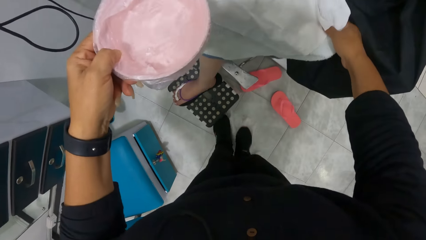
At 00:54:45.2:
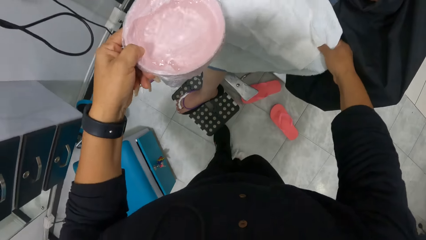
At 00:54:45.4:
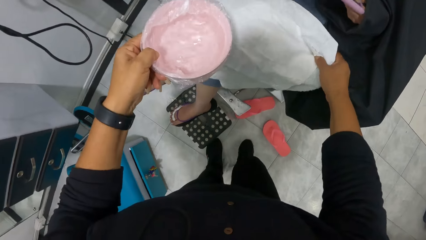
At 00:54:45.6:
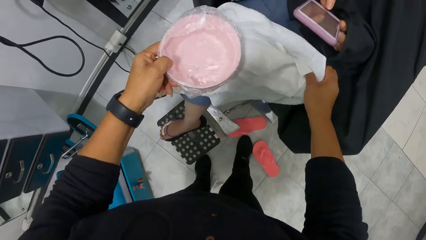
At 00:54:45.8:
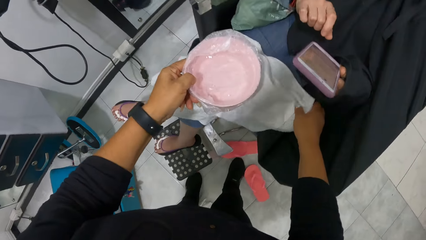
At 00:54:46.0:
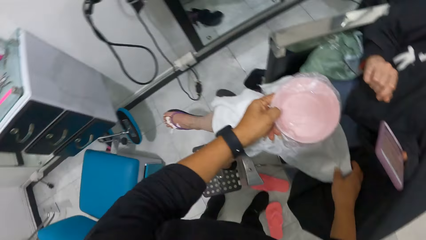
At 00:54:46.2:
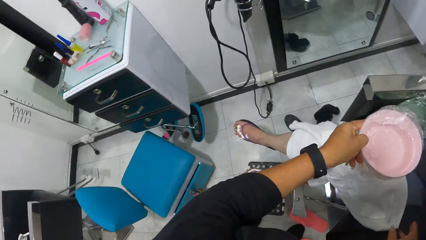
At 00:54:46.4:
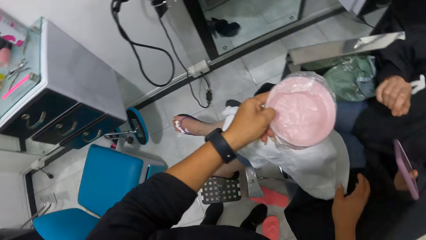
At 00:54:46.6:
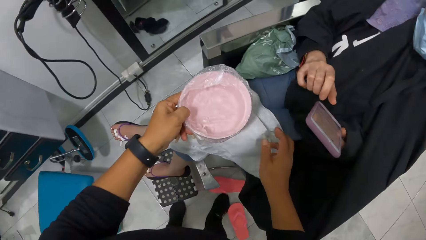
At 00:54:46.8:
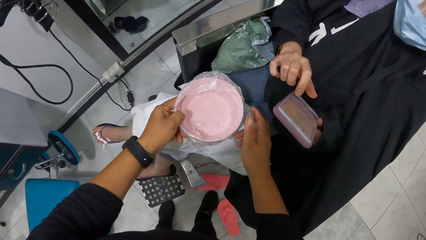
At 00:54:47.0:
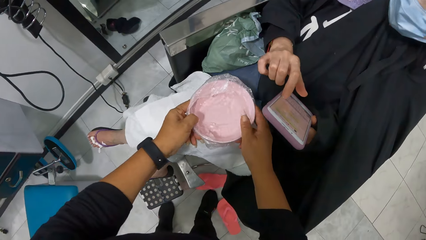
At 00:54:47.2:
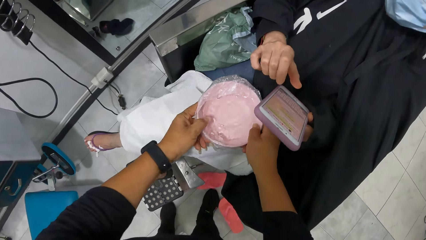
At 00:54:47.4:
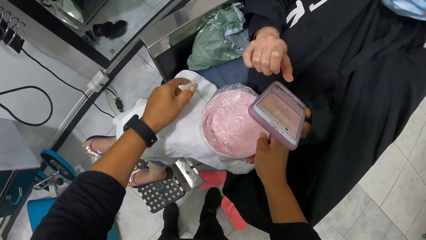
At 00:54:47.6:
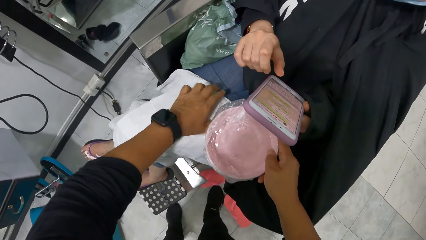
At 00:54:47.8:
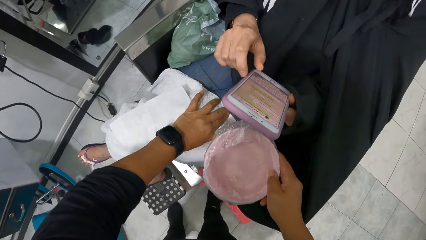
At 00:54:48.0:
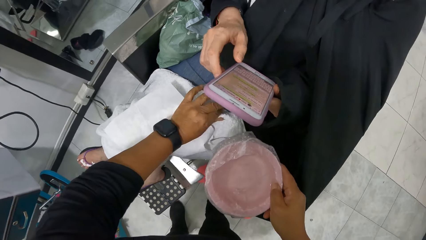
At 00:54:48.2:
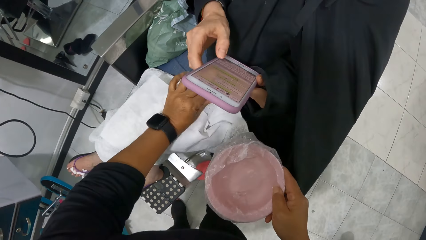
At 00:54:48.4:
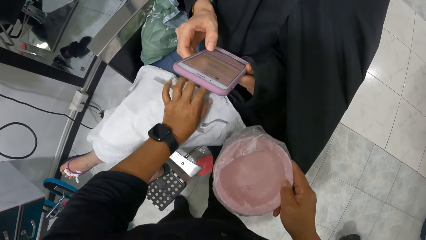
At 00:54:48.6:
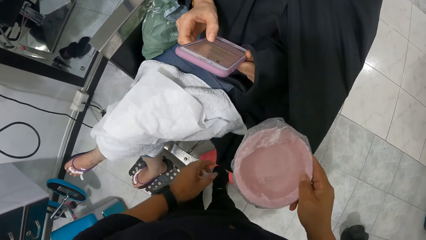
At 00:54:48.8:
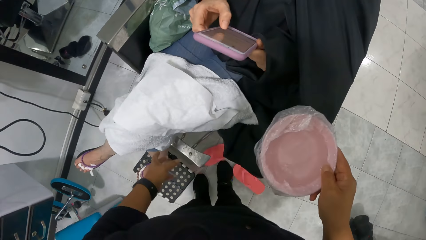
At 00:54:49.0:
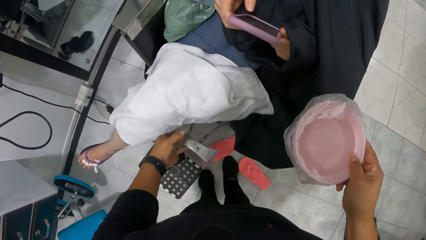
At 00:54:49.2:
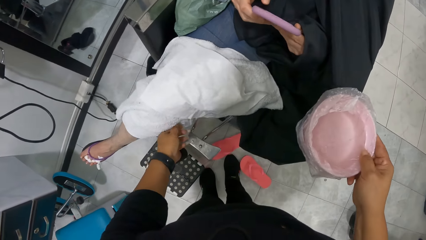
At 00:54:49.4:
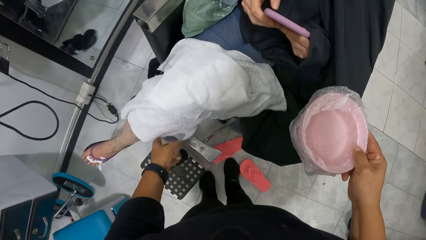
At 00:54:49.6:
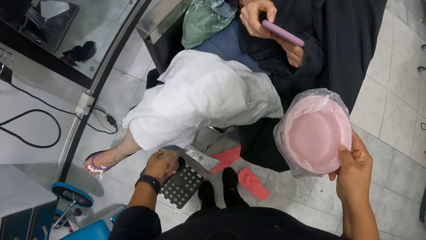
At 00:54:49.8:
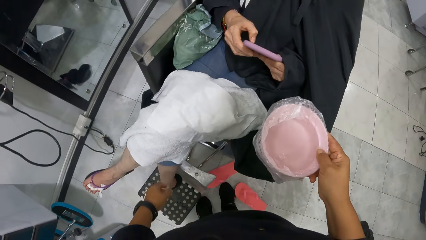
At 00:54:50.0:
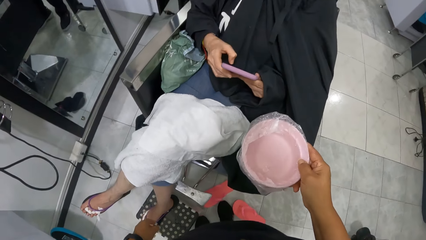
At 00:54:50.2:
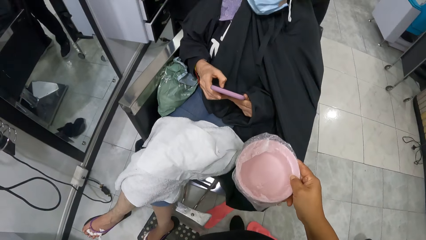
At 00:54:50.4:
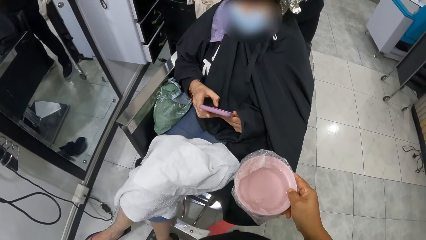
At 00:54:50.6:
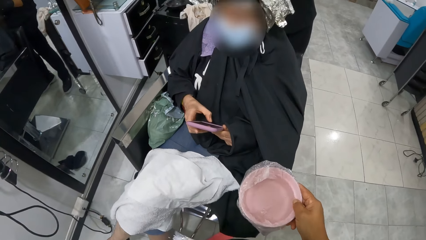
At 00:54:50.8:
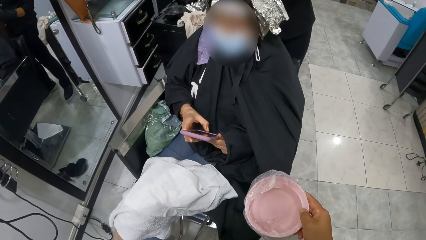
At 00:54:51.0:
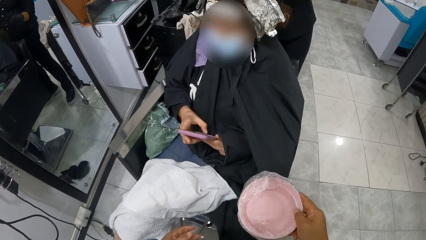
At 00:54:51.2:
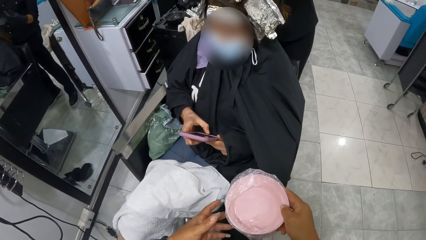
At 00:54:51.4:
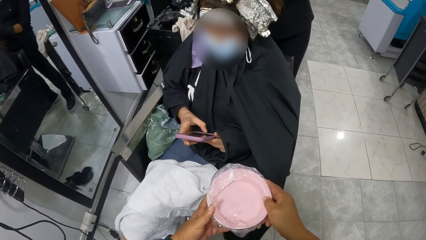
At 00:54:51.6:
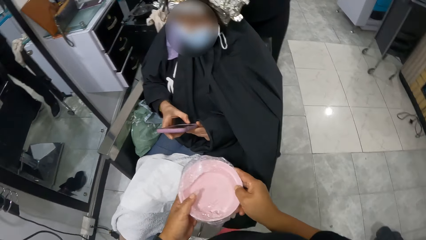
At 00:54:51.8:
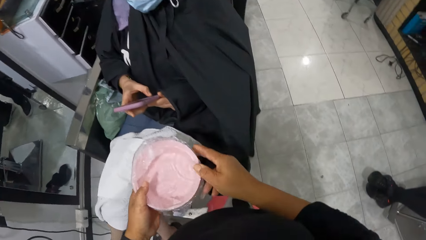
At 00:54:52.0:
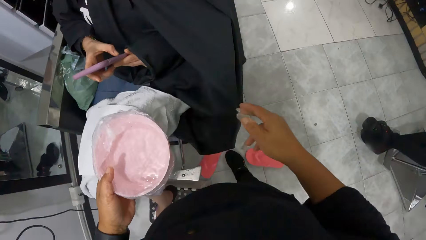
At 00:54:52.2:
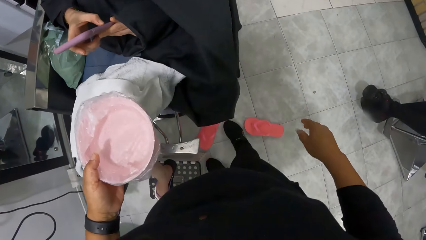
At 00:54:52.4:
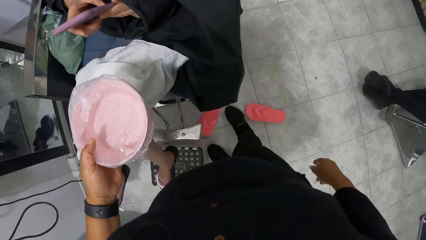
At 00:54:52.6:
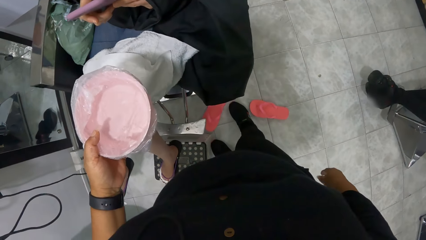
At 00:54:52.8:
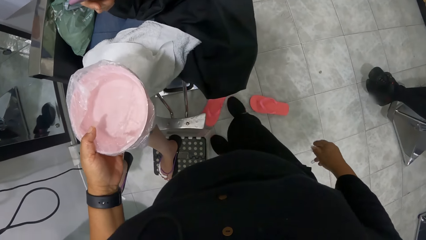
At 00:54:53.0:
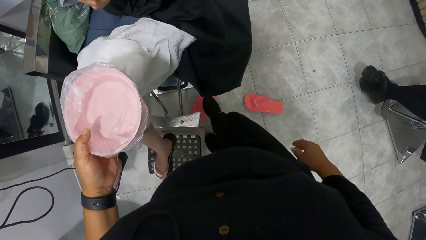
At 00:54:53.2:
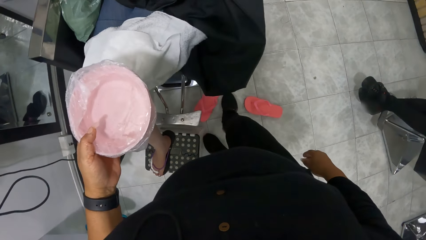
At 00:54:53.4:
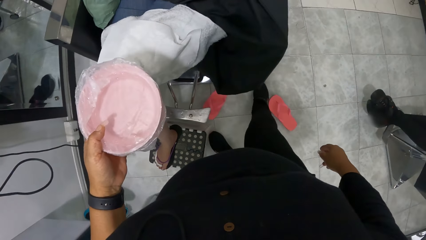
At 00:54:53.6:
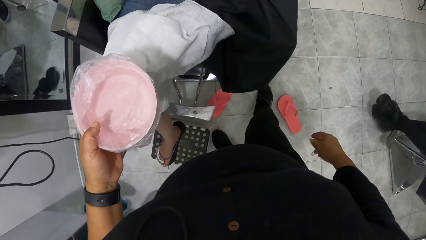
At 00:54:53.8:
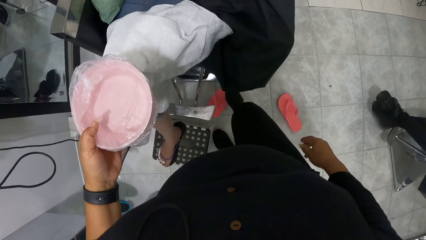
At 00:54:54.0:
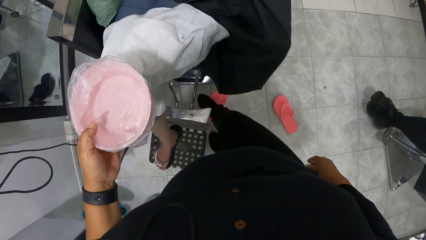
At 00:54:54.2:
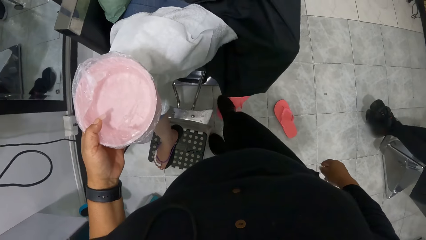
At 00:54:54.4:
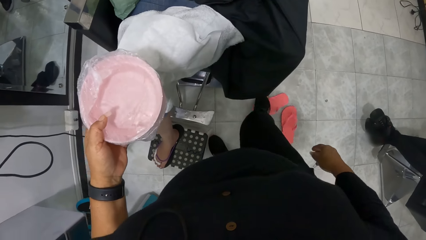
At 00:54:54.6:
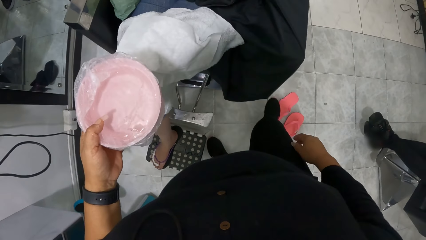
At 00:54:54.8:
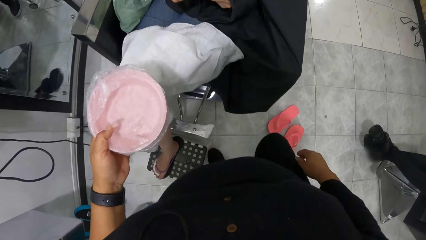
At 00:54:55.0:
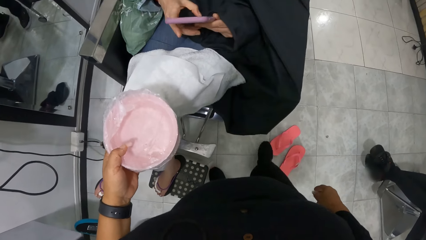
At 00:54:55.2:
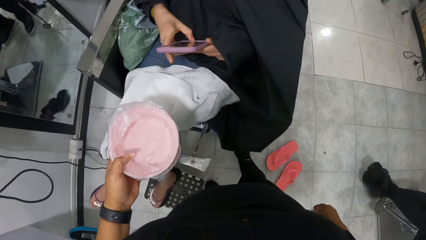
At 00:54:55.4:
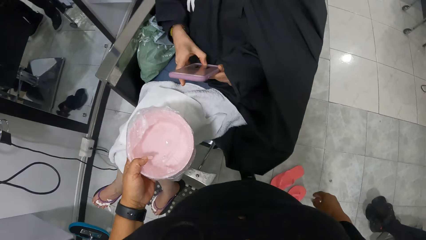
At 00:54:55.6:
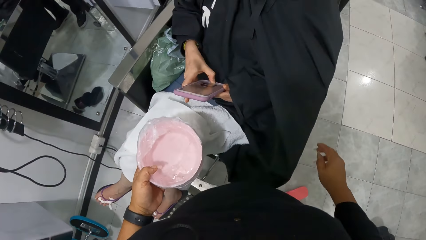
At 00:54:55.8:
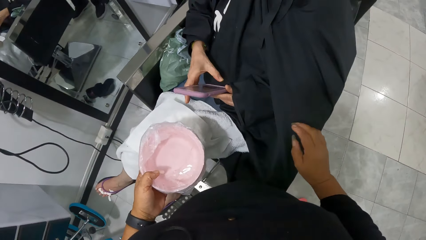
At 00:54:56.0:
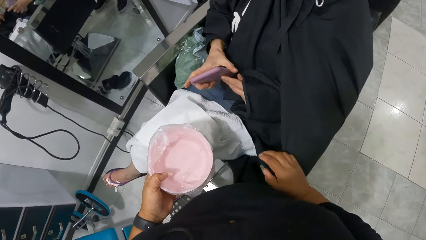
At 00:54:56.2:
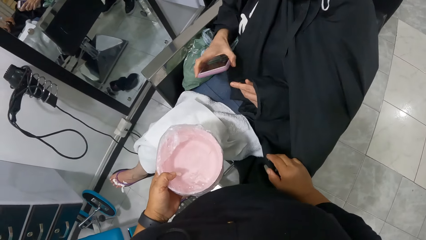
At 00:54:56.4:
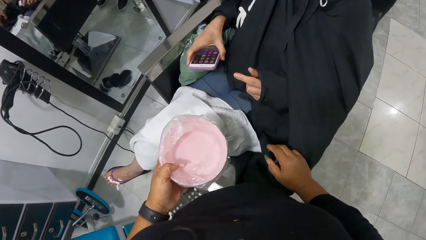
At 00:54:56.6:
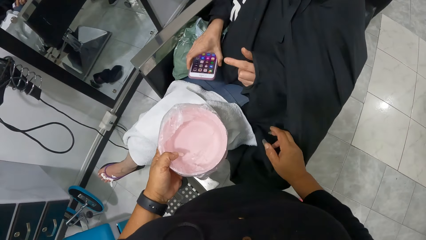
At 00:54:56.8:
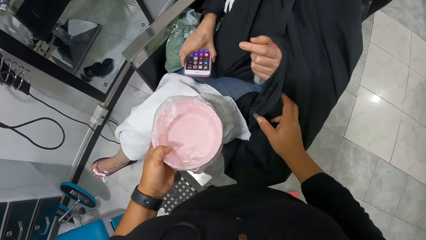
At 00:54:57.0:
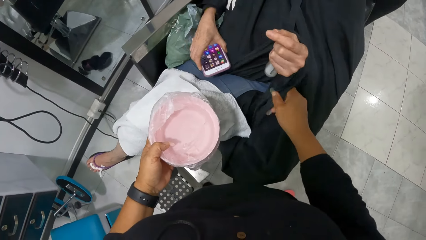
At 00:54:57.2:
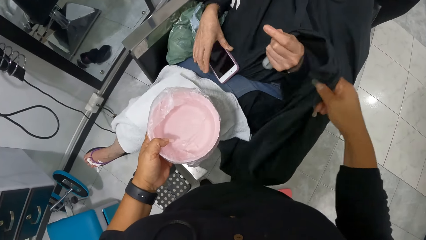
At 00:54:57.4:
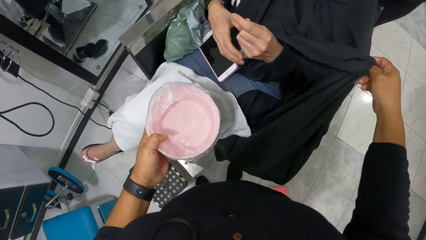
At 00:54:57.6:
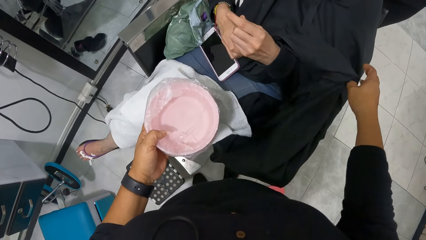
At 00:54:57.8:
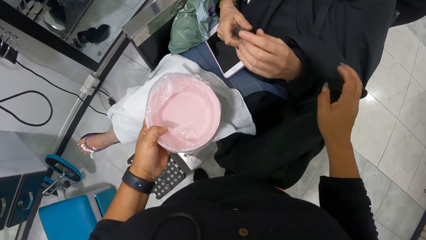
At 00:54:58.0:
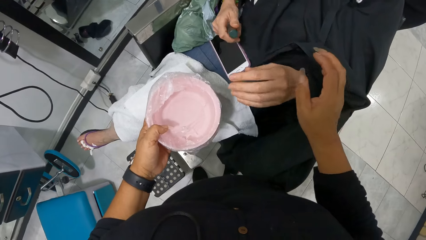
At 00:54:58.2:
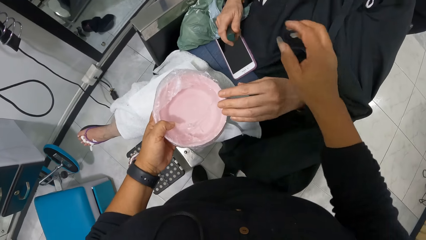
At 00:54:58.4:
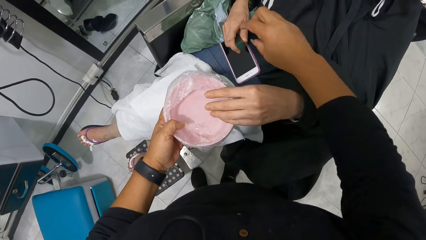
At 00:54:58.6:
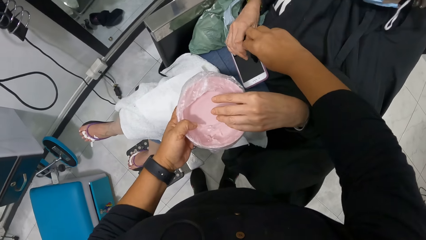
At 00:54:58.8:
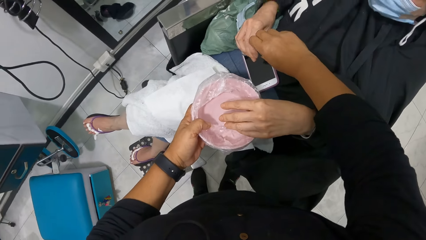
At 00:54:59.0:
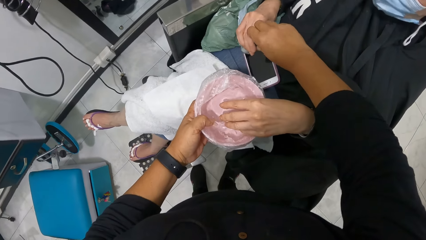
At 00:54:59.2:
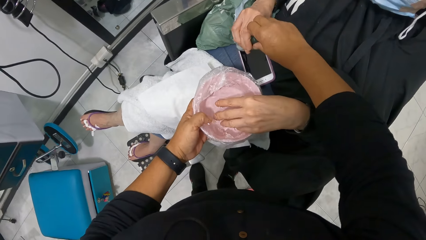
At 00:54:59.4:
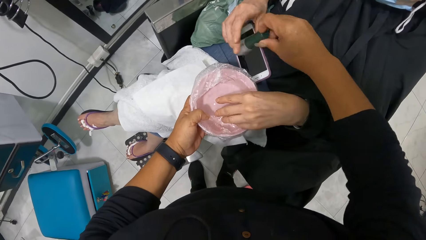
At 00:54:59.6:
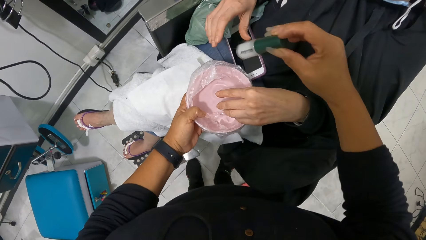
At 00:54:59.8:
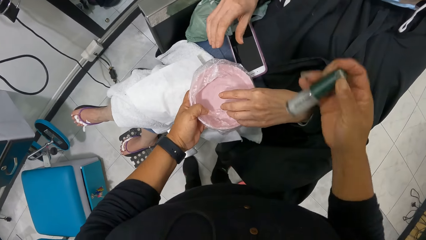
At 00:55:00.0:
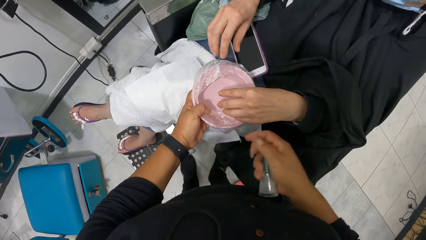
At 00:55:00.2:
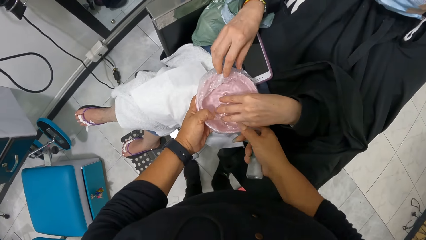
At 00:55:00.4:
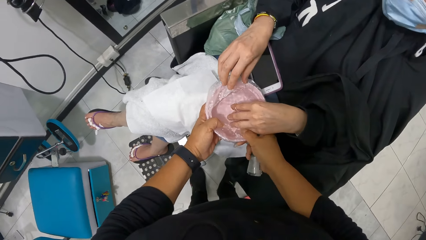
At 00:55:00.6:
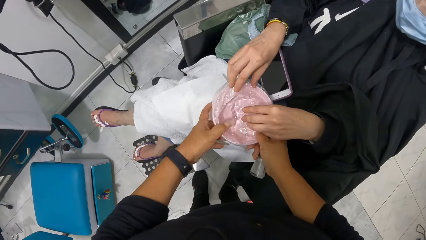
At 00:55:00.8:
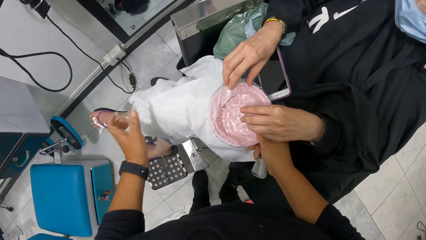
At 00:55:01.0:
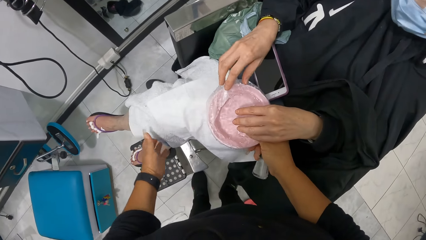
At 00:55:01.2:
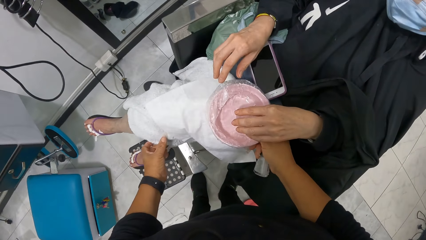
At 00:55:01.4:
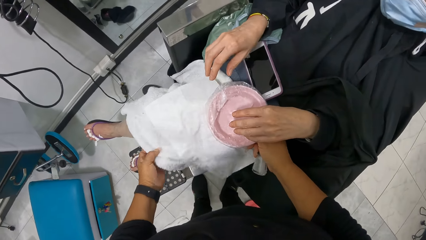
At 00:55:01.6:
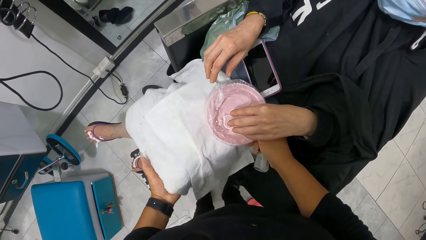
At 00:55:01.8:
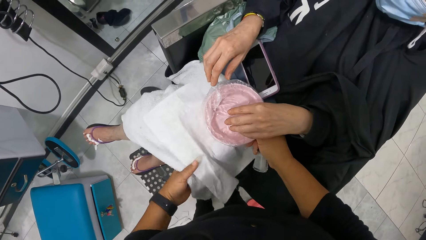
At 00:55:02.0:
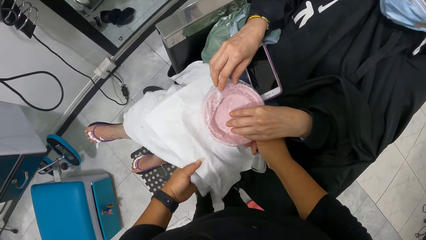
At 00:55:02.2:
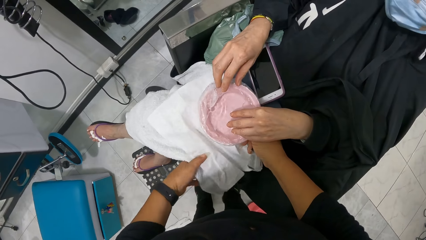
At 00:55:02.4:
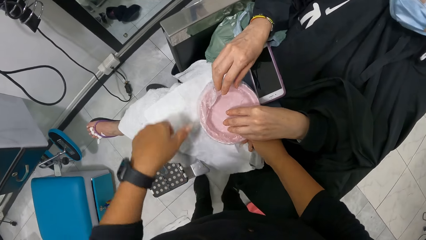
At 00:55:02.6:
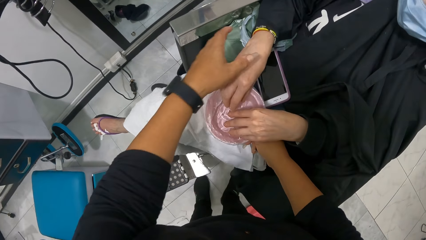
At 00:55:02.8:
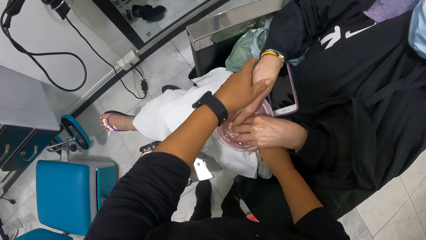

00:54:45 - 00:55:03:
The camera wearer passes the bowl from her left hand to her right hand. She arranges the towel on the lap of the woman with her left hand. Another woman makes the hair of the first woman with both hands. The camera wearer passes the bowl from her right hand to her left hand. She moves some slippers on a floor with her right leg. The first woman passes the phone from her left hand to her right hand and drops the phone on her lap with her right hand. The camera wearer moves a cloth on the first woman with her right hand. She collects a nail polish bottle from the right hand of the first woman with her right hand. The first woman dips her left hand in the bowl in the left hand of the camera wearer. The camera wearer passes the bowl from her left hand to her right hand. She cleans her left hand with the towel on the lap of the first woman. She moves the towel. The first woman dips her right hand in the bowl in the right hand of the camera wearer.
